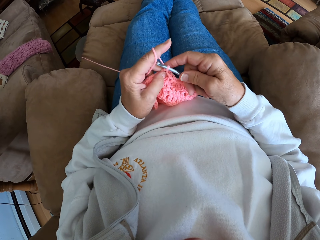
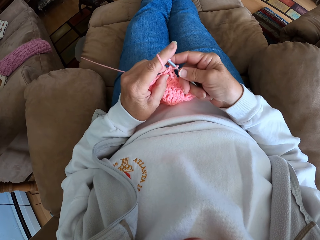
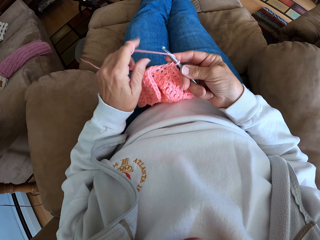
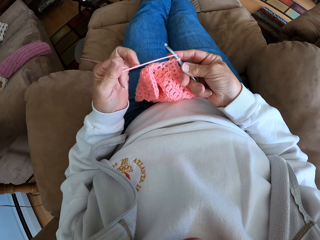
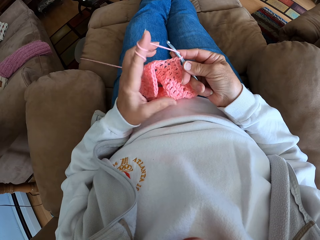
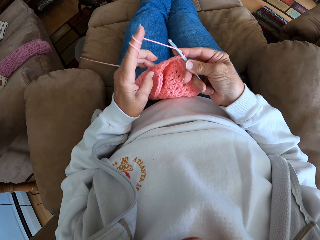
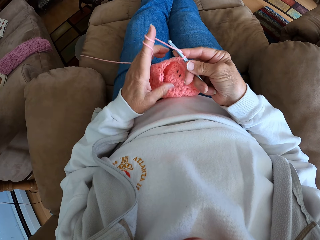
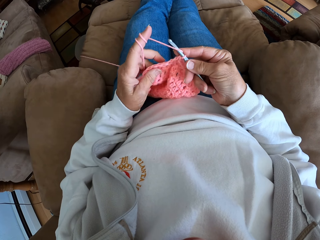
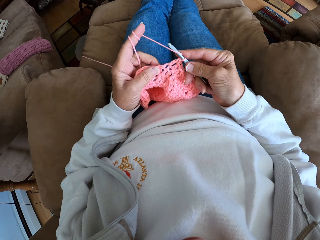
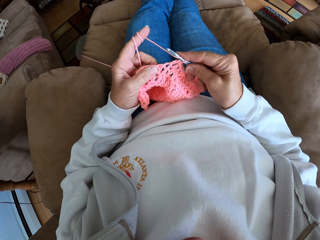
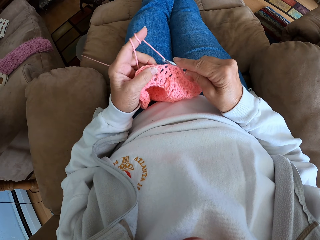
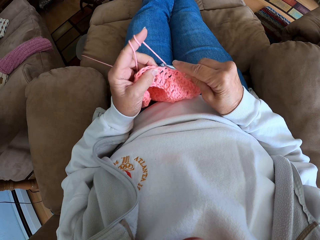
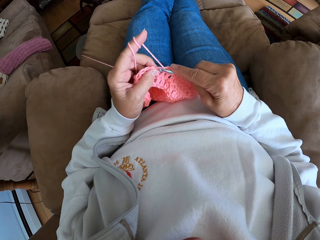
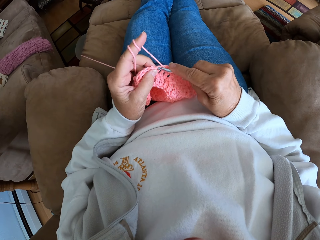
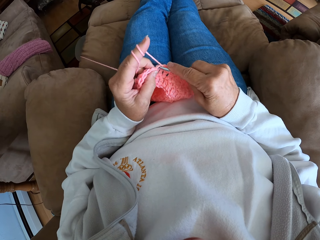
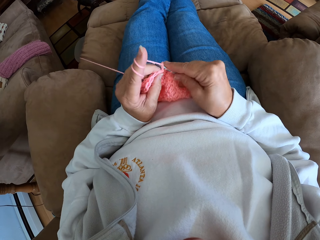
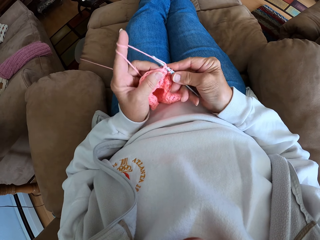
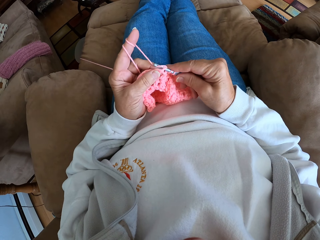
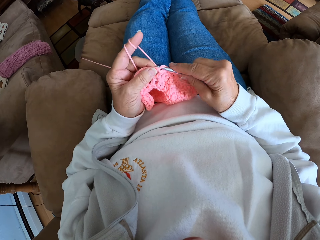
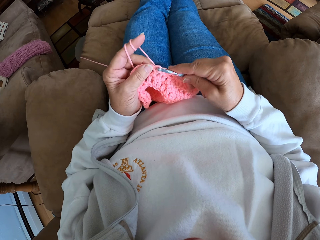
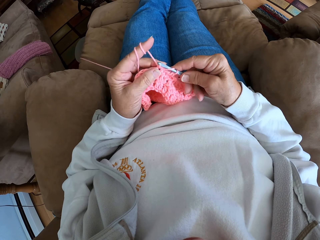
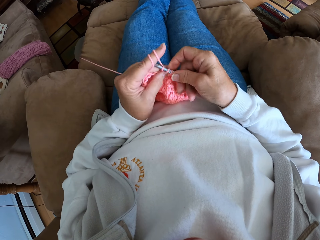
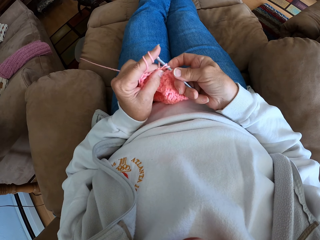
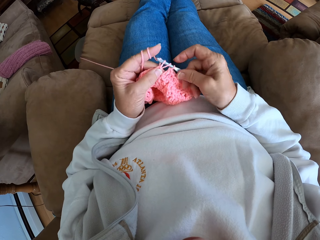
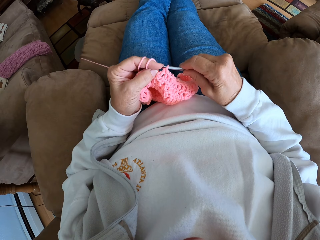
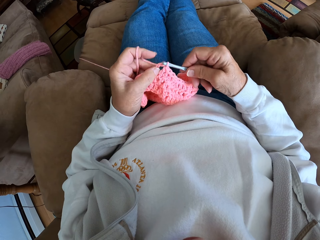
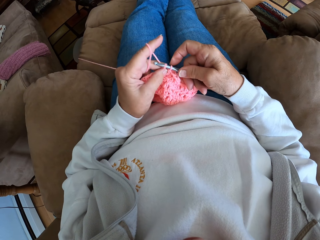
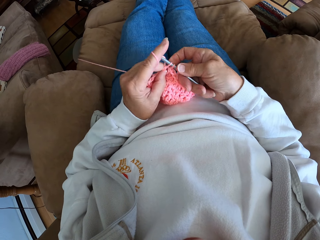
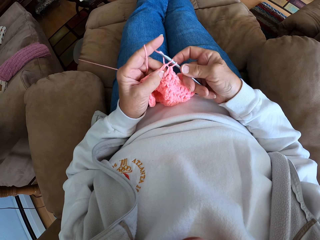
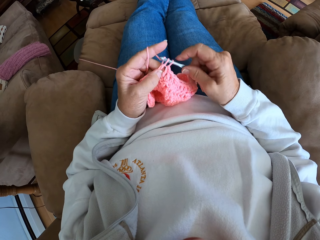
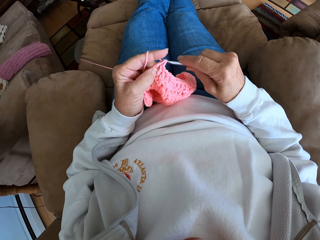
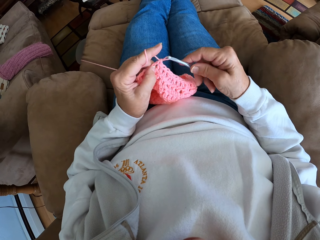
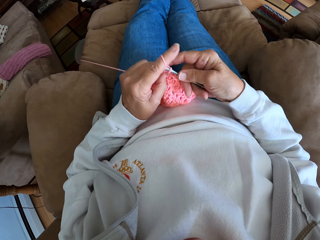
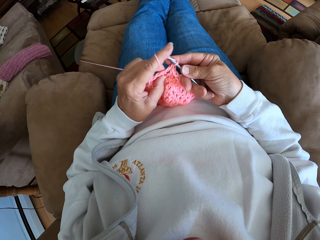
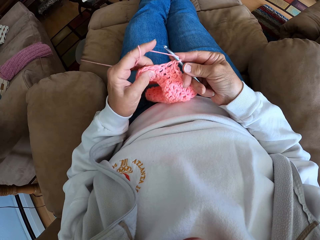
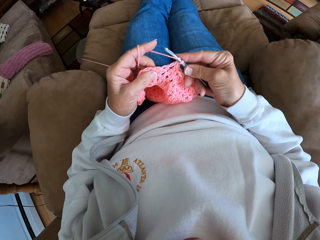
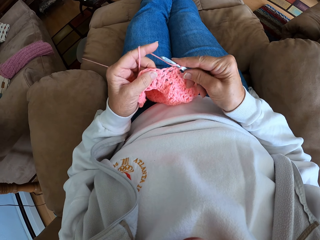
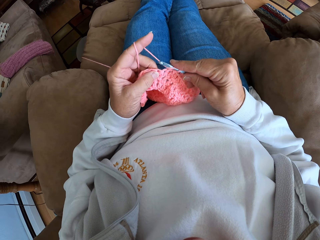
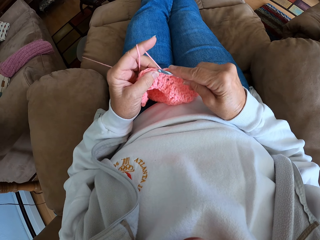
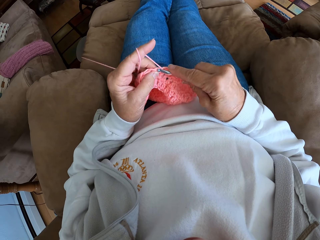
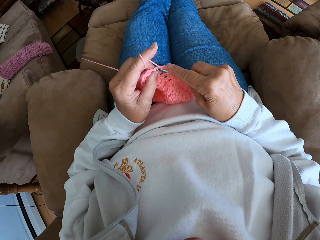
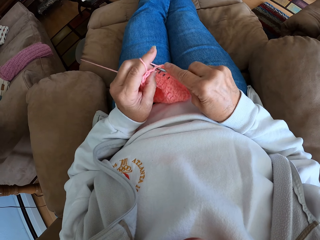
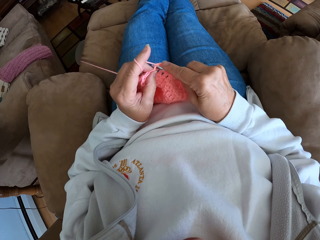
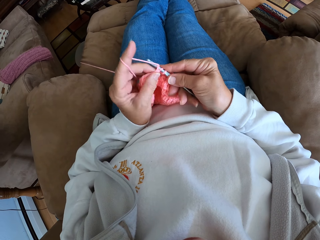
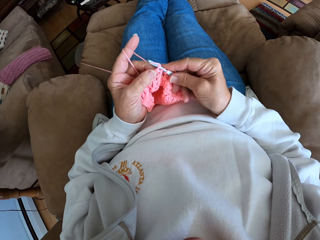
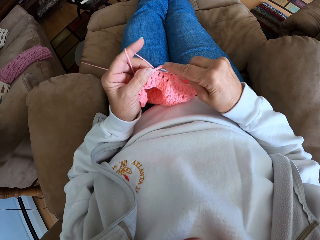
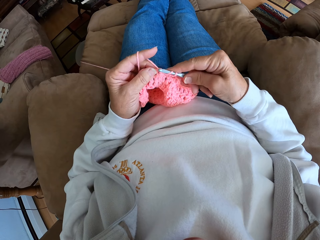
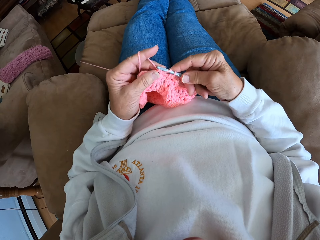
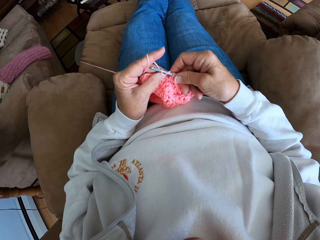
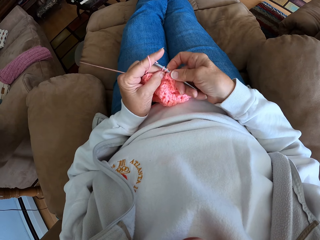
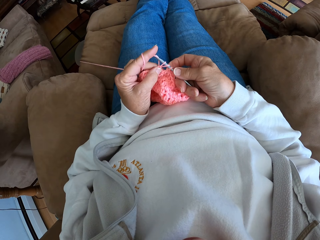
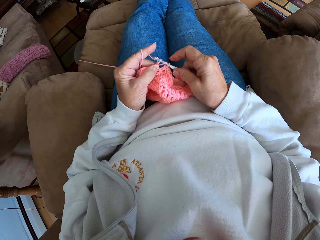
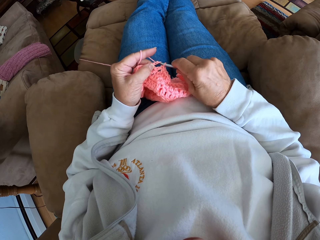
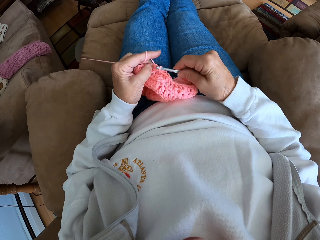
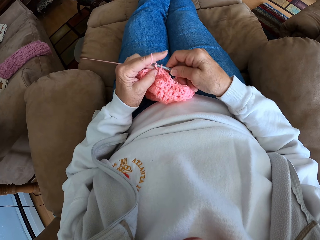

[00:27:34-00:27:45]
The camera wearer adjusts the yarn with her hands. She crochets the yarn.

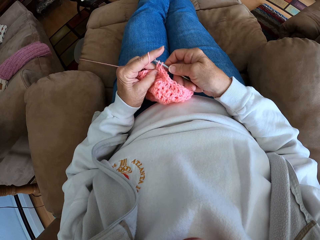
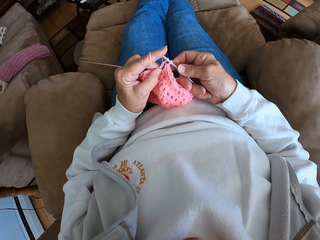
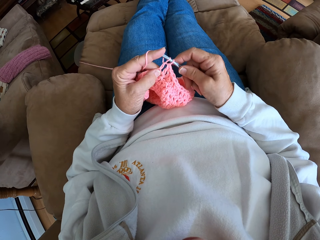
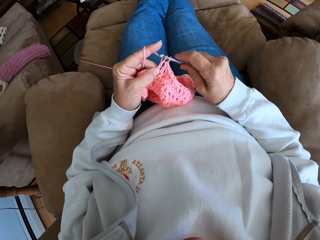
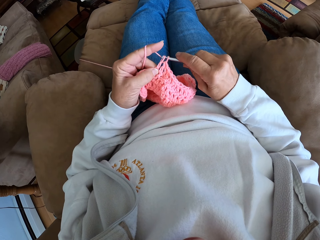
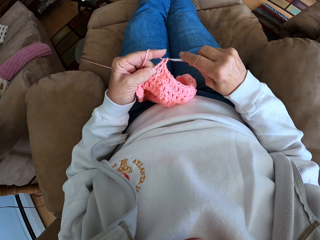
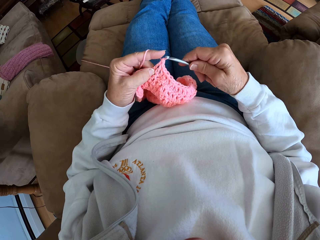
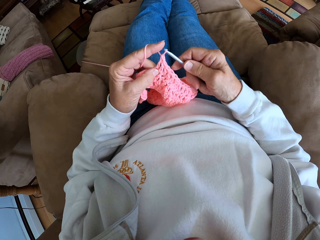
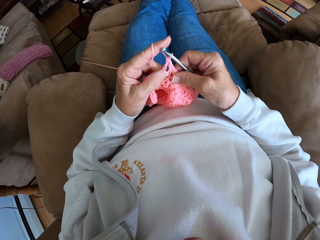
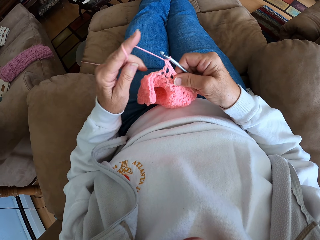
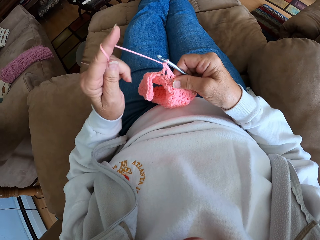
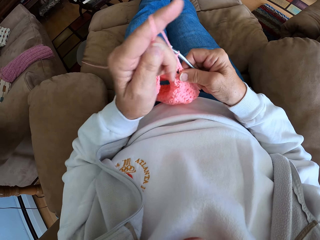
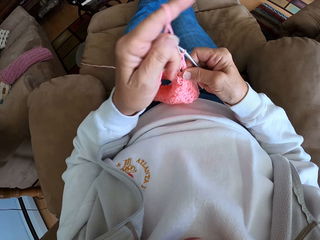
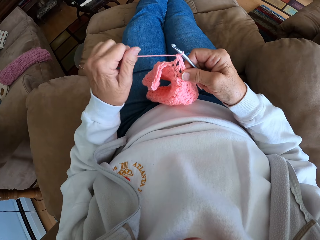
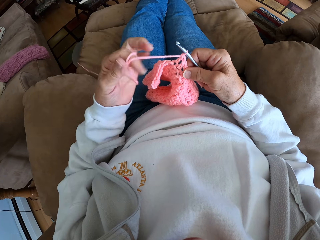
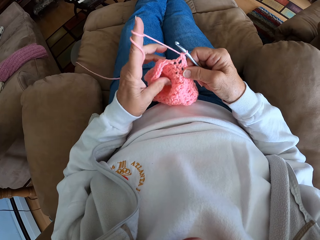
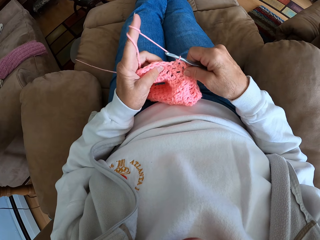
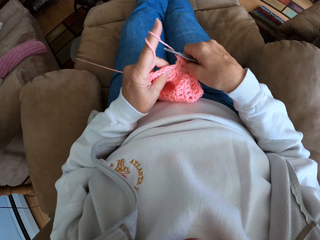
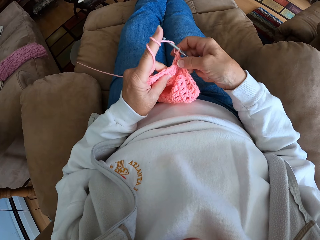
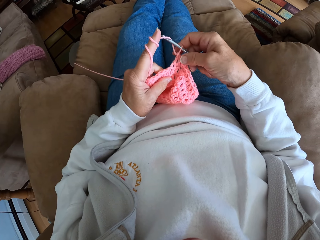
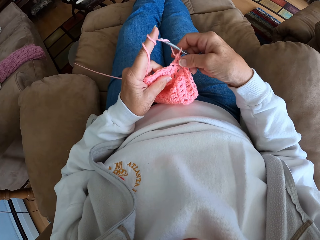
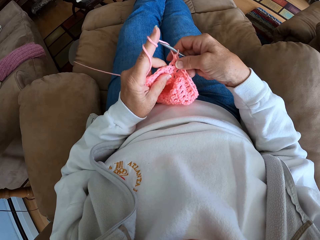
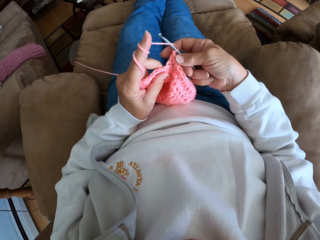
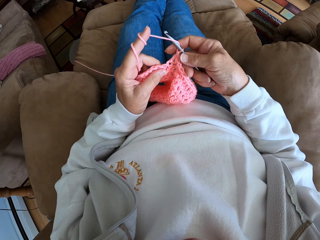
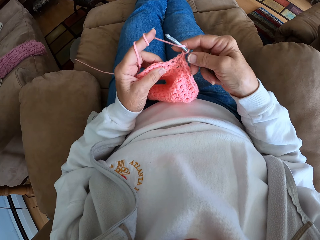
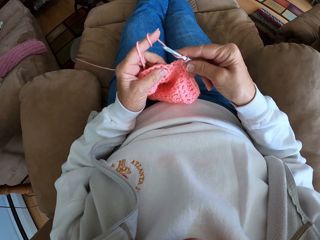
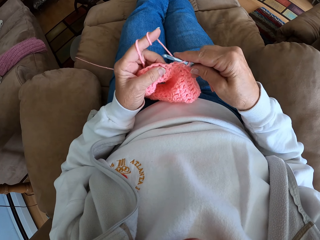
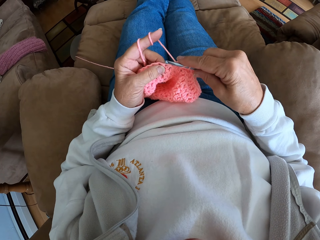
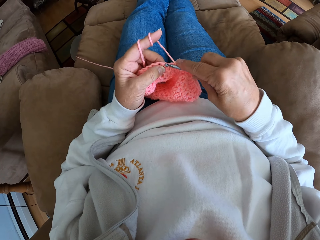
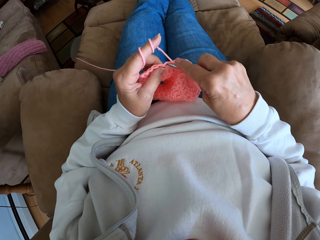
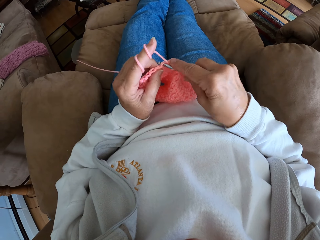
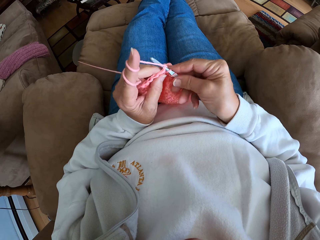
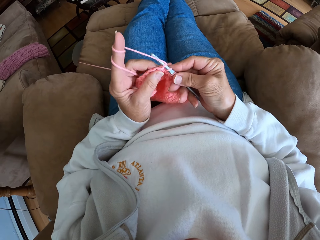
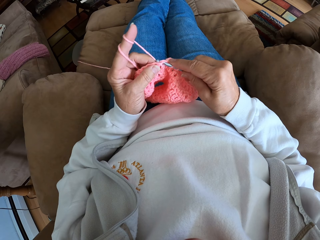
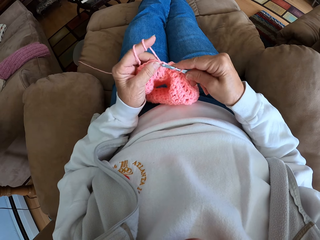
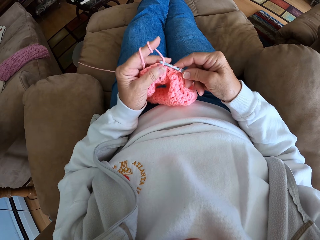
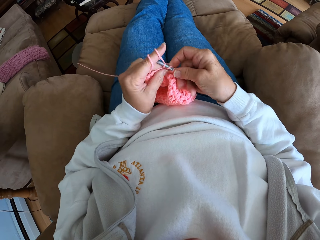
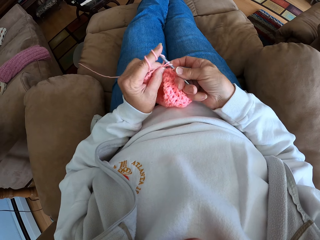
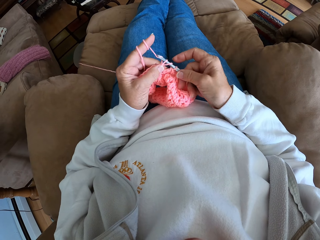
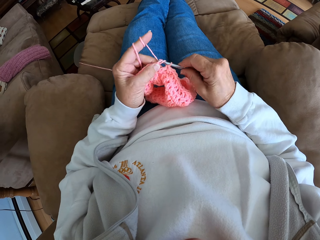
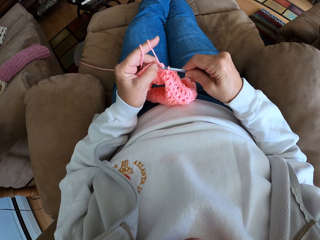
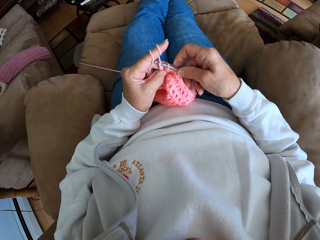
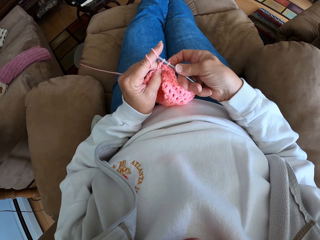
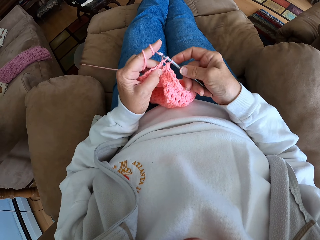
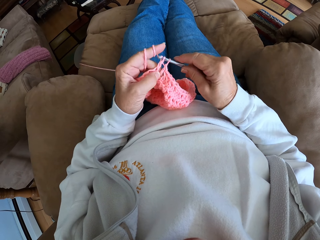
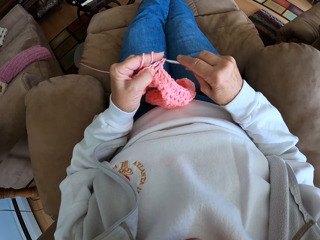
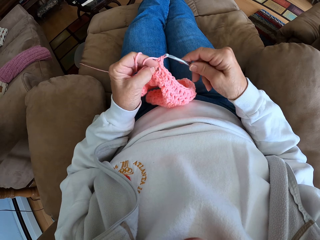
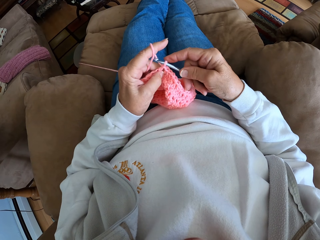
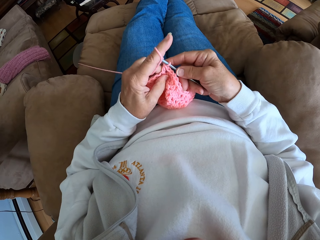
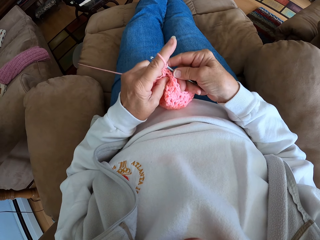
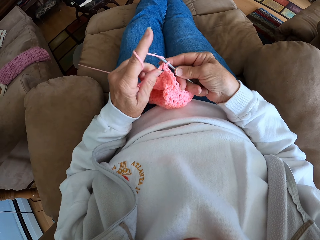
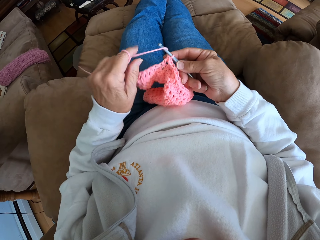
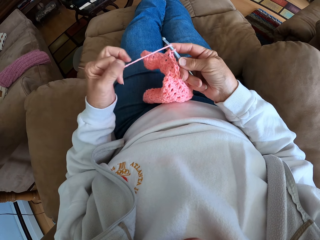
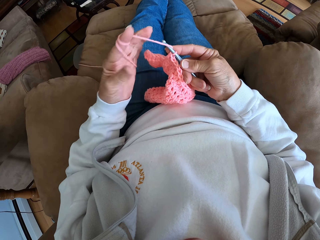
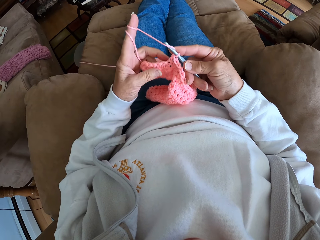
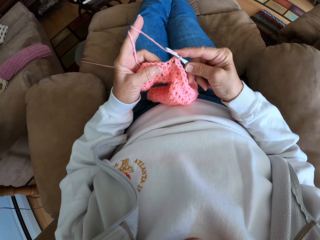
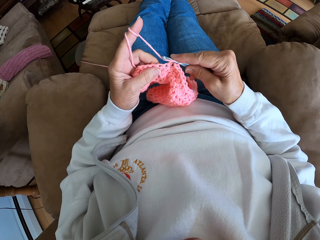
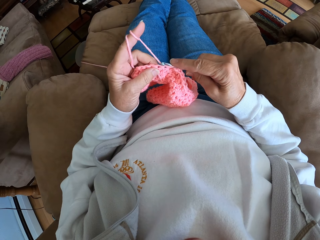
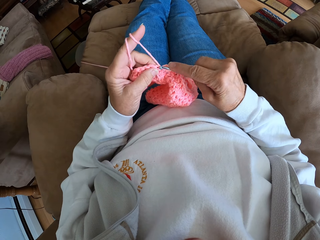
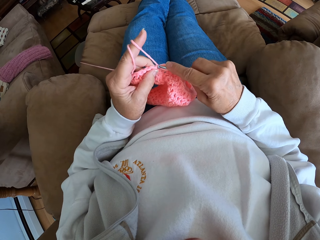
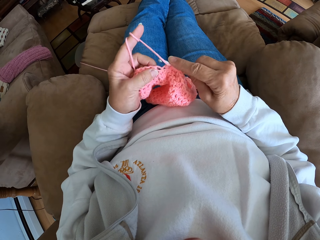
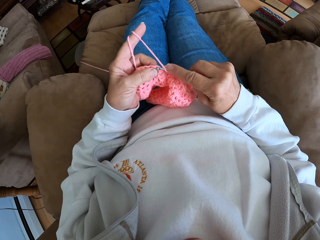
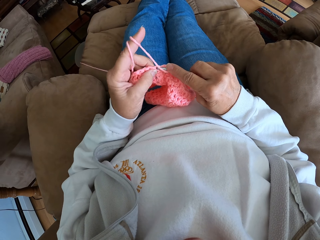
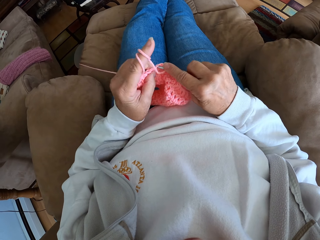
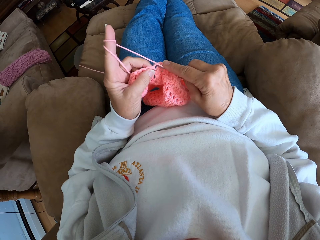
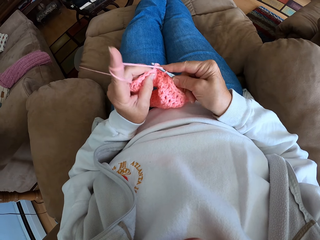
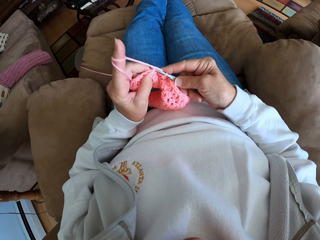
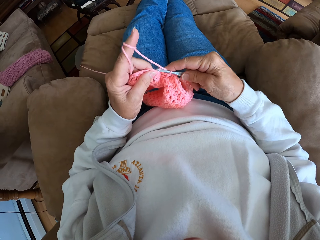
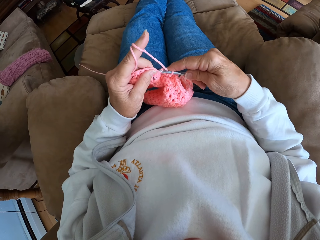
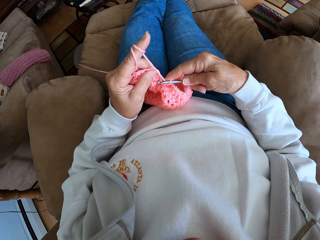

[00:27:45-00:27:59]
The camera wearer adjusts the yarn with her hands. She crochets the yarn. She adjusts the yarn with her hands. She crochets the yarn.
